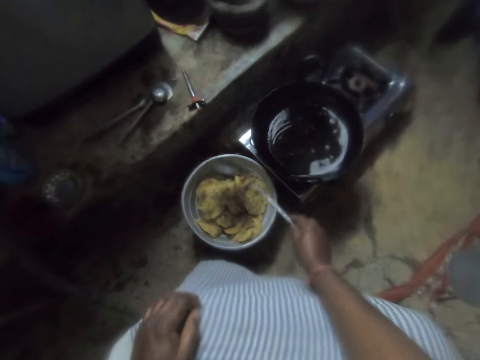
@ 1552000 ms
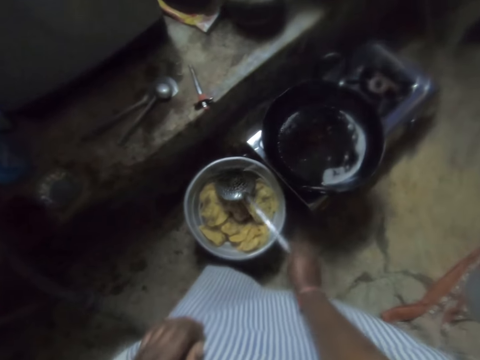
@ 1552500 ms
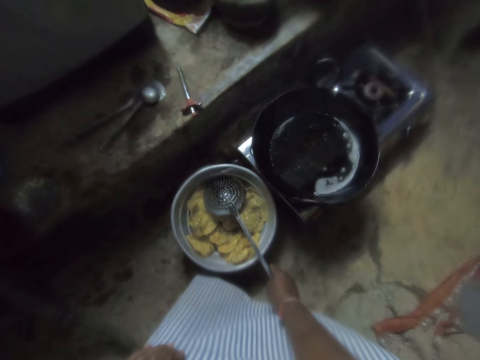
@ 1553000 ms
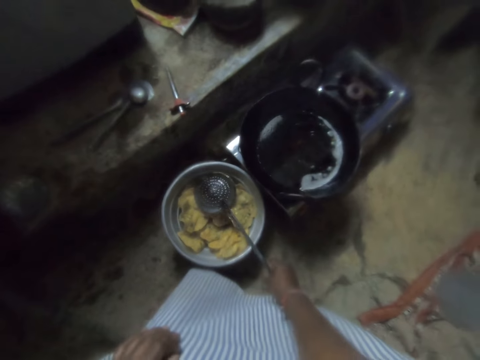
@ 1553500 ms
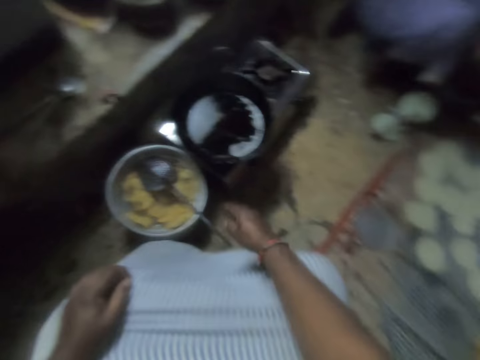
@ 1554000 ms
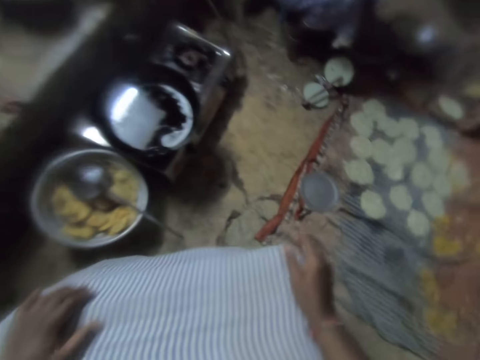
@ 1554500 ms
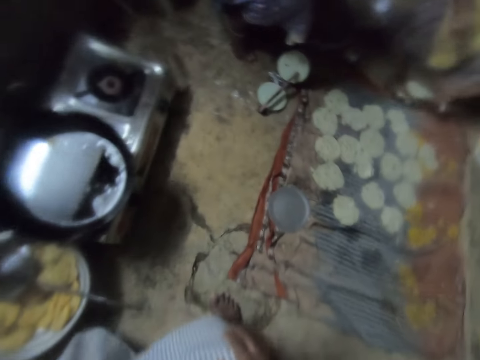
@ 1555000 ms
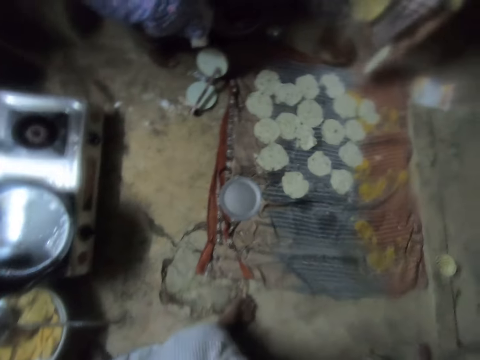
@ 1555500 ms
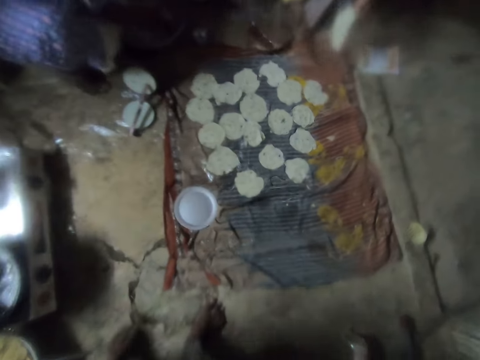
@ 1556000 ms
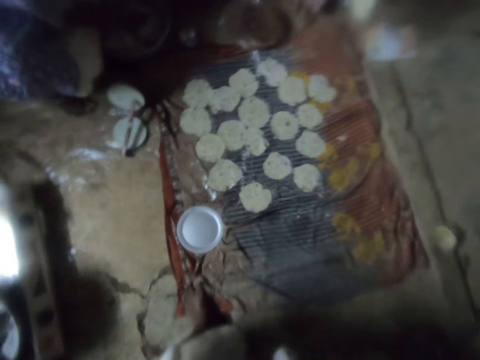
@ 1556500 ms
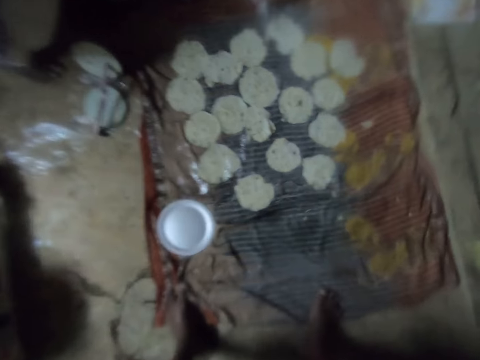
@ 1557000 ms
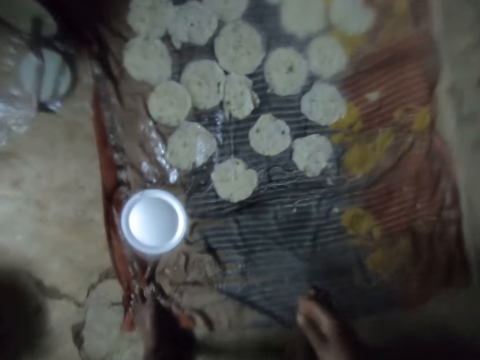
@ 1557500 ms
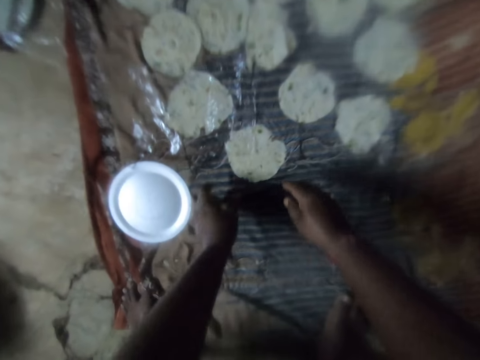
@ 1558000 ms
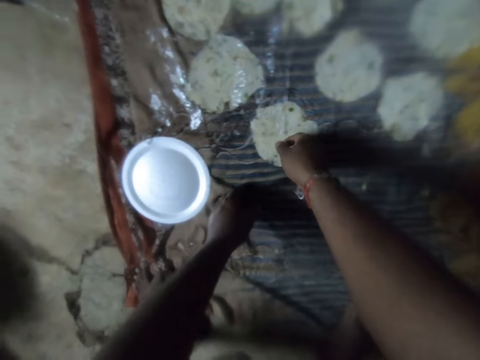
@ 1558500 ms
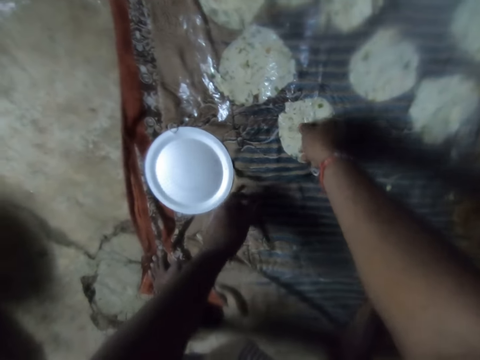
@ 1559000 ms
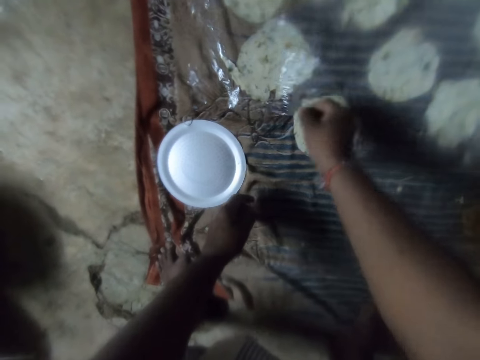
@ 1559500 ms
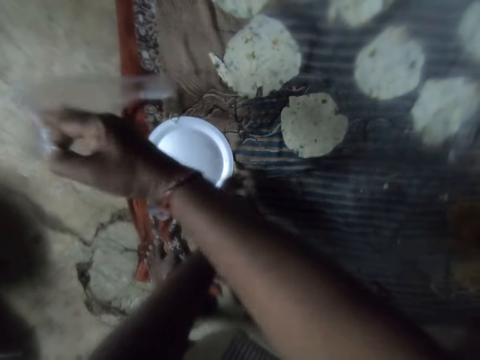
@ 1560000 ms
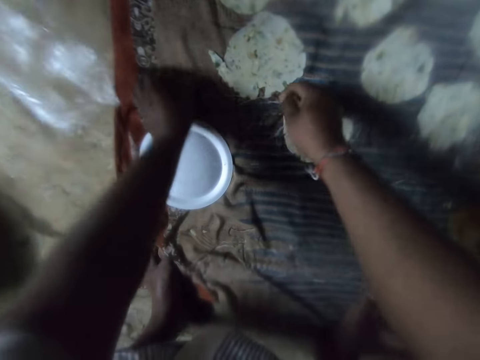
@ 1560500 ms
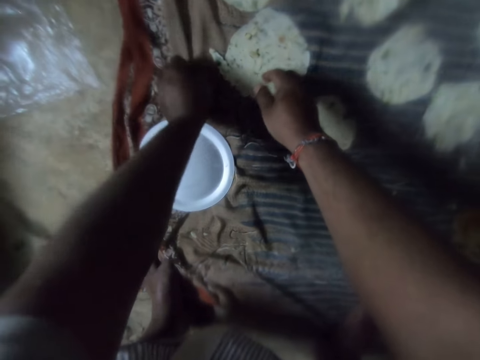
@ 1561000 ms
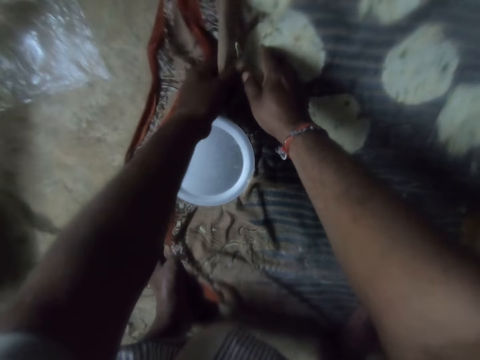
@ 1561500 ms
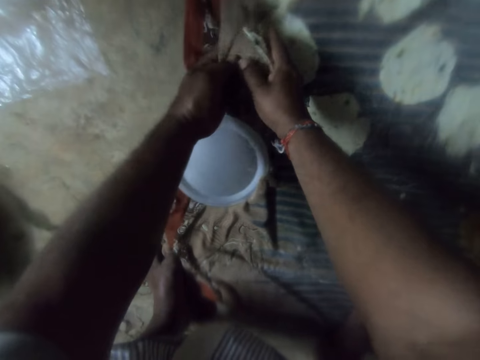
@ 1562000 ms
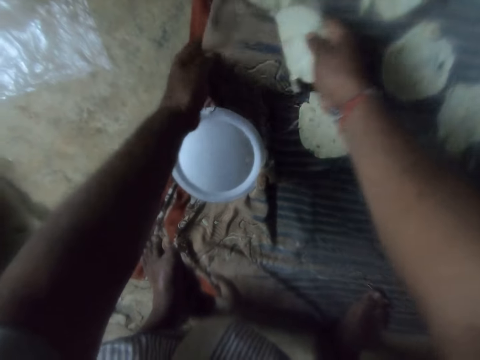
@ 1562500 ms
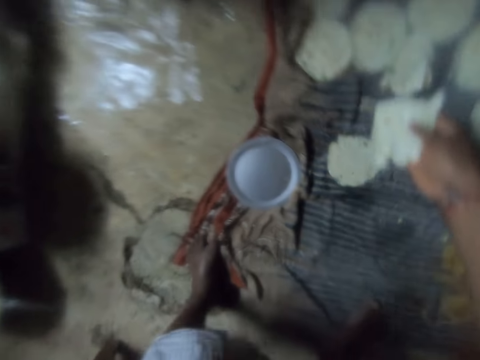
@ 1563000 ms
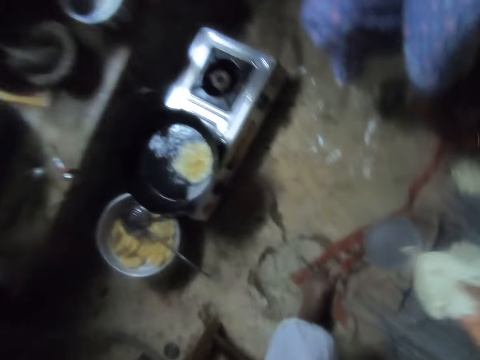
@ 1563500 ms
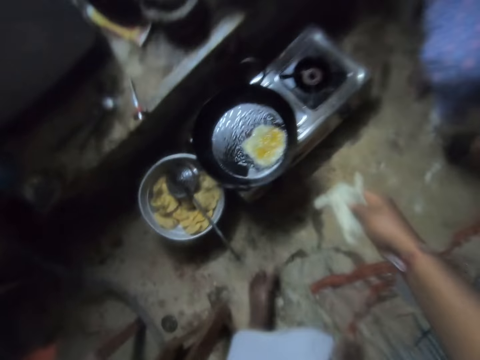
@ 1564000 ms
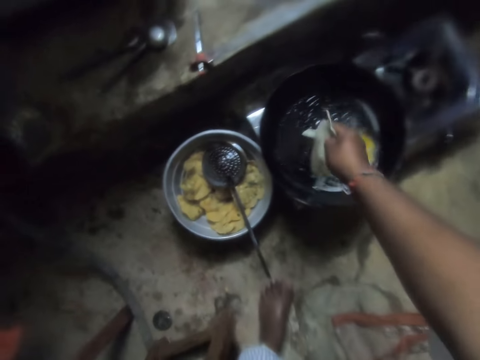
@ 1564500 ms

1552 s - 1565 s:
The camera wearer places the skimmer in the sieve with his right hand. He takes out a plastic bag from the chip dough. He moves the polythene bag. He pulls the wrapper on the ground with his left hand. He picks up the chips dough from the wrapper with his right hand.

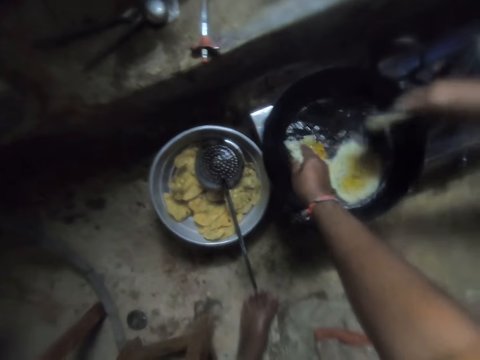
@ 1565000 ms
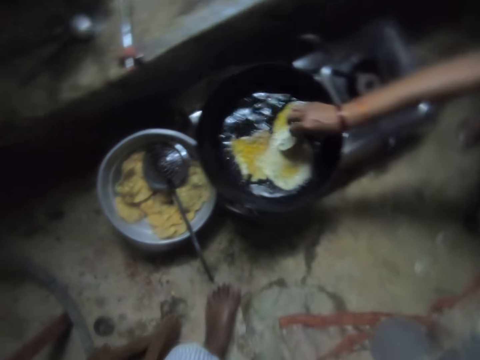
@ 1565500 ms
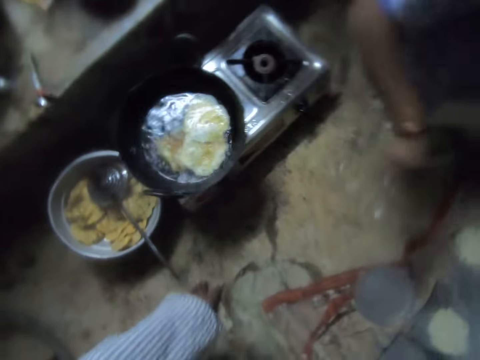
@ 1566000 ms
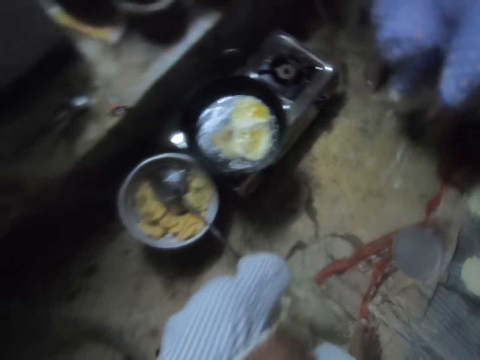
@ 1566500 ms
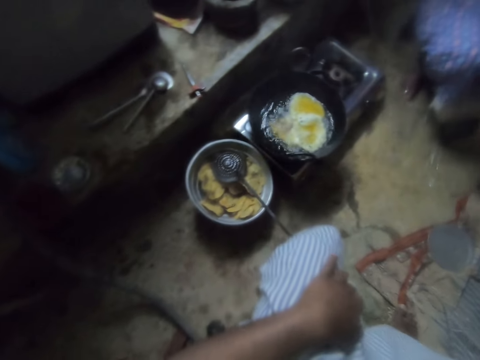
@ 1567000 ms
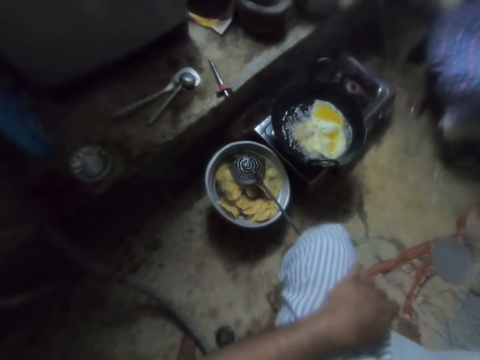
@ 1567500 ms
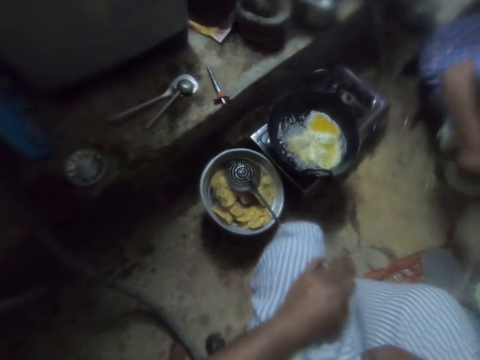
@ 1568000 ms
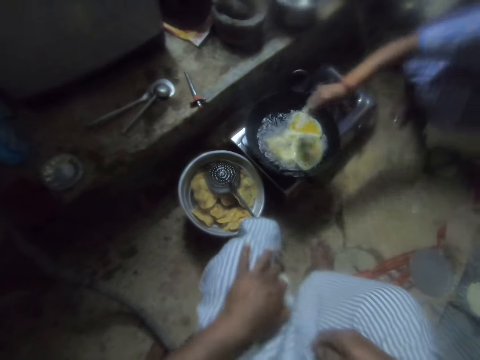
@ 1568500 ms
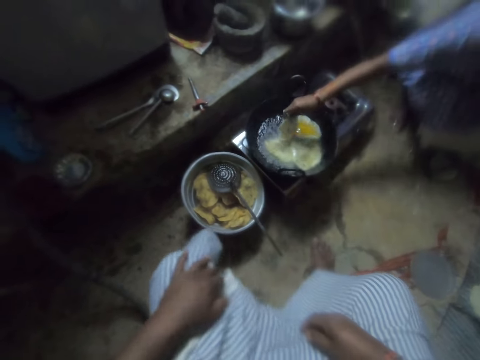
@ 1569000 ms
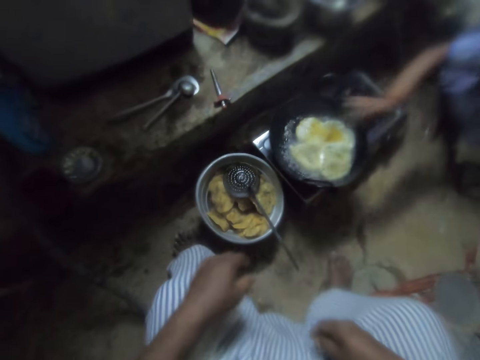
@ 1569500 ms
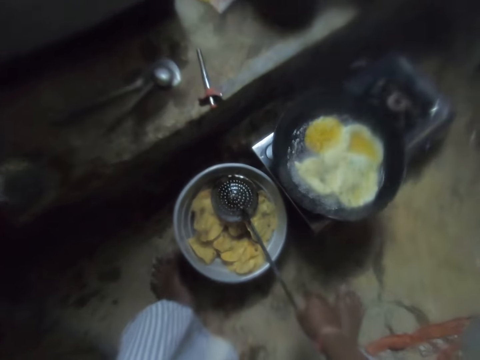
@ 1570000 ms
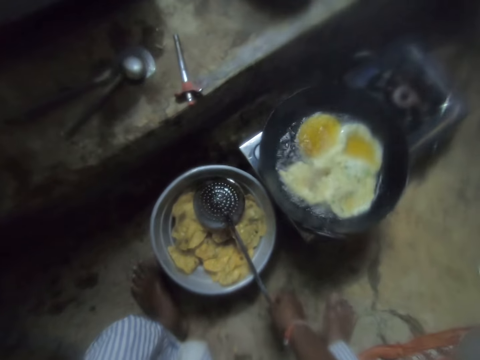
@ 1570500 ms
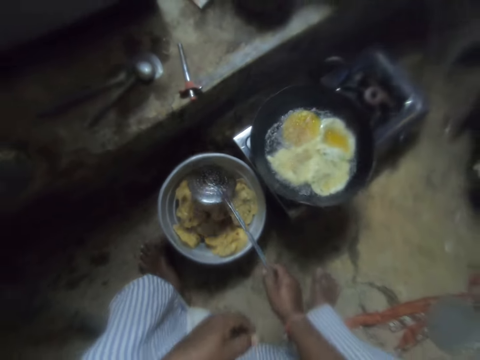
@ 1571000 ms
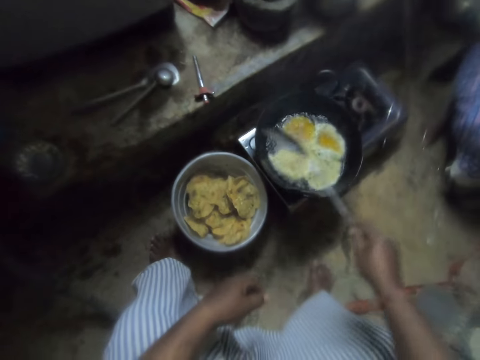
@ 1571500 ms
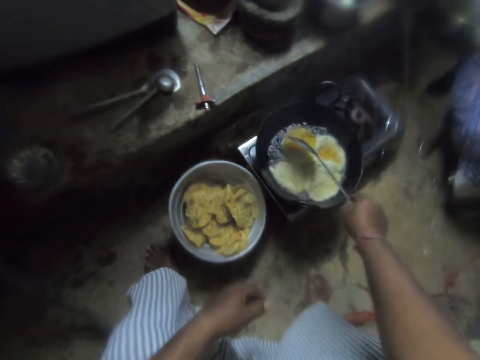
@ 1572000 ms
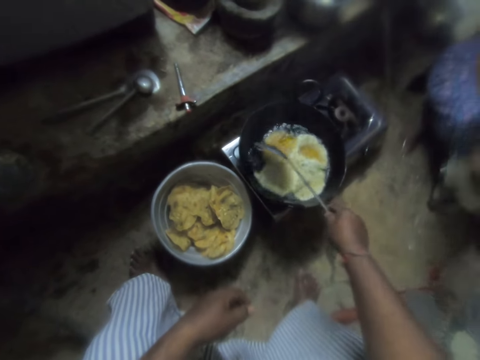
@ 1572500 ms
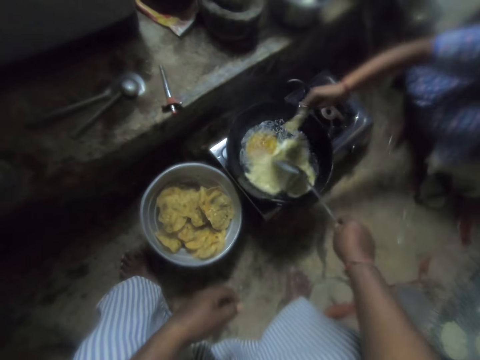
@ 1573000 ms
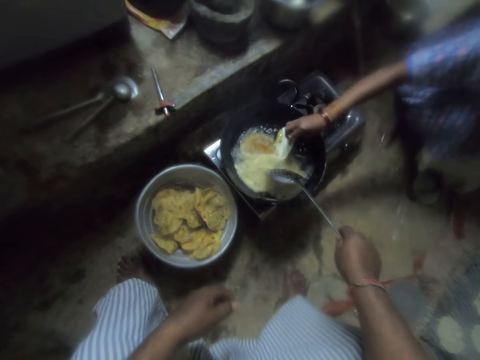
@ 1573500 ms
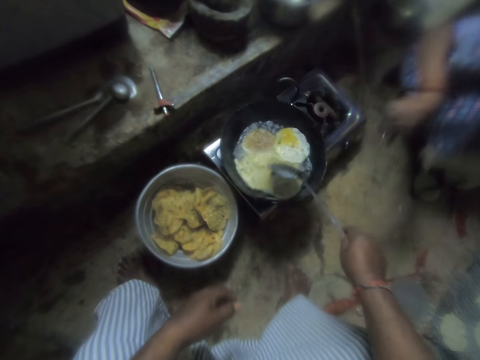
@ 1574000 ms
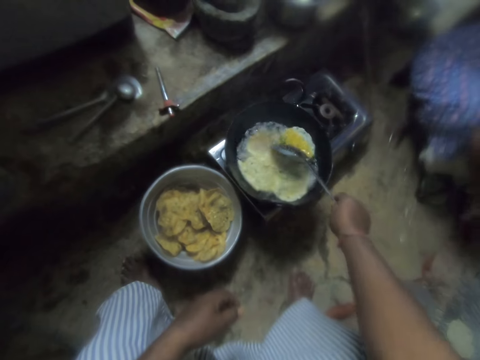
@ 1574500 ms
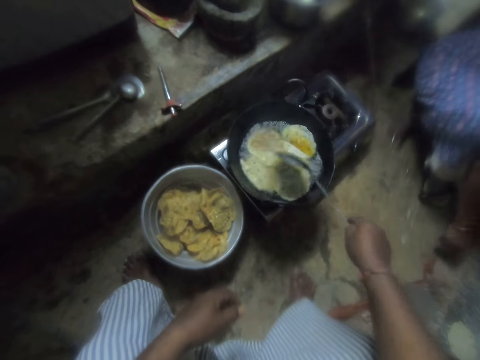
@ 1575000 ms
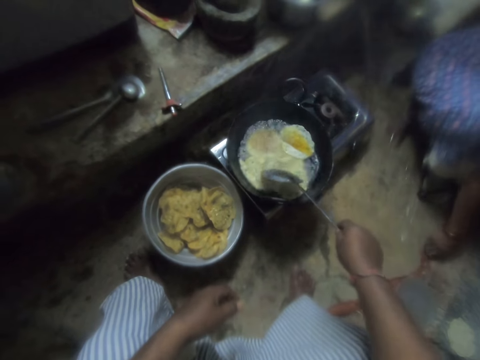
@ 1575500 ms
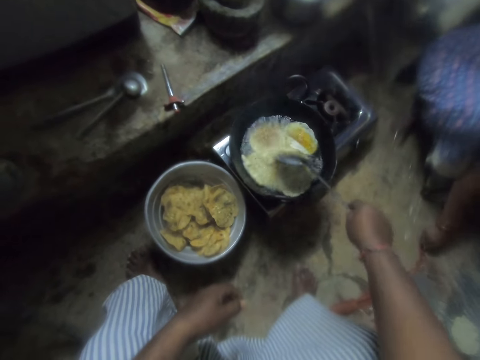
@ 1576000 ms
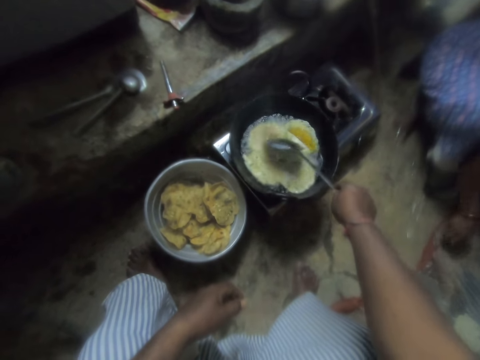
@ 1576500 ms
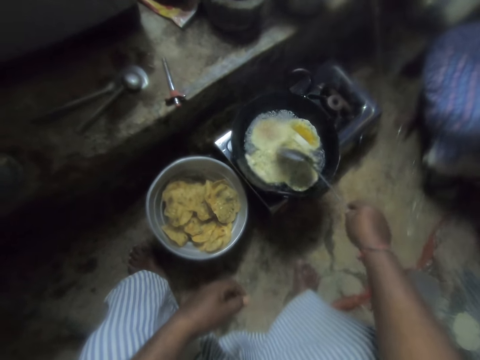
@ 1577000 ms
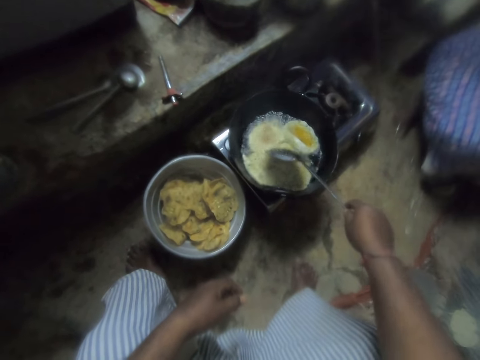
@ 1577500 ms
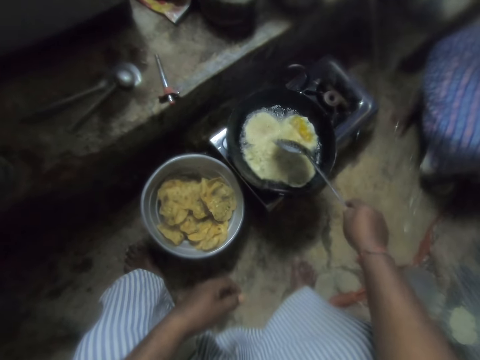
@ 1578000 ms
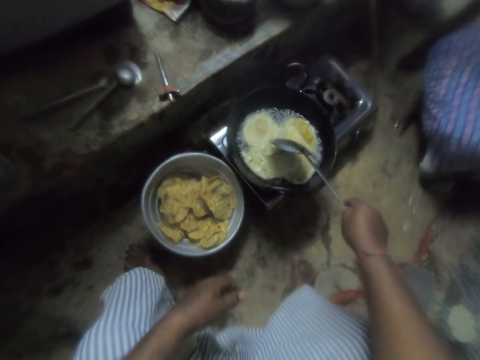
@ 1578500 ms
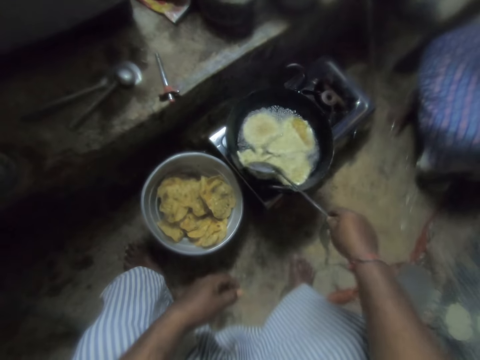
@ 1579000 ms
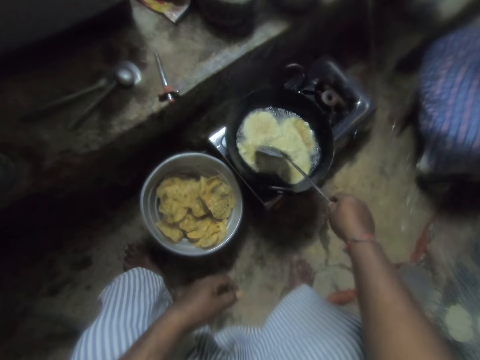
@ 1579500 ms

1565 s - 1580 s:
The camera wearer puts the chips dough in the frying pan with his right hand. A woman puts the chips dough in the frying pan with her right hand. The woman takes the dough. She puts the chips dough in the frying pan with her right hand again. The camera wearer picks up the skimmer from the sieve with his right hand. He stirs the chips in the frying pan with the skimmer. He spreads the dough. The woman puts the chips dough in the frying pan with her right hand. The camera wearer spreads the dough.
